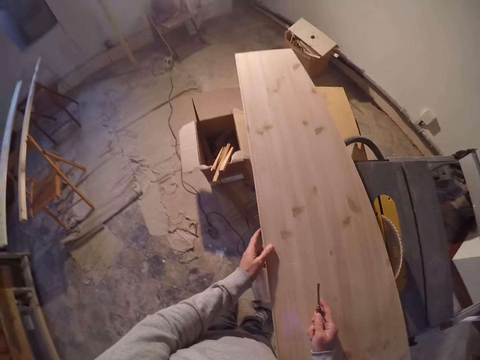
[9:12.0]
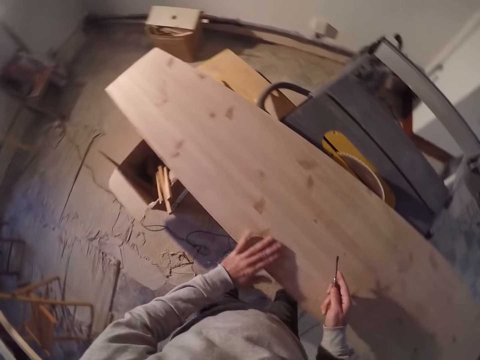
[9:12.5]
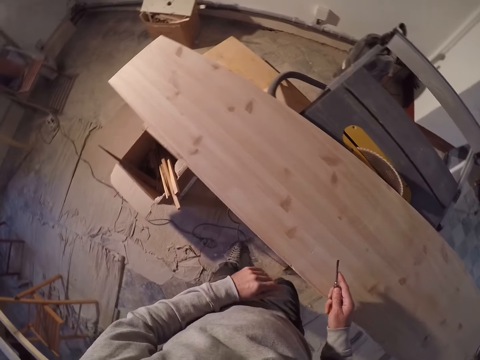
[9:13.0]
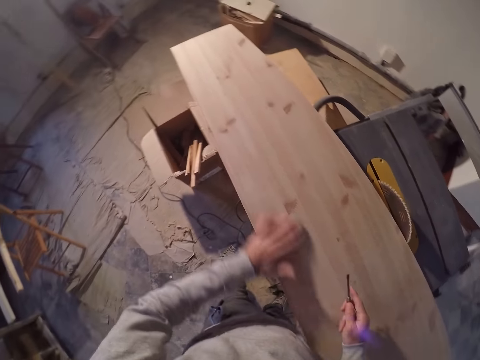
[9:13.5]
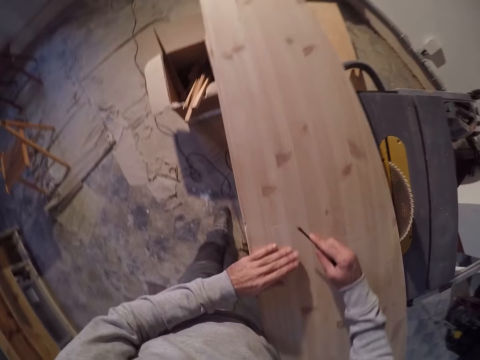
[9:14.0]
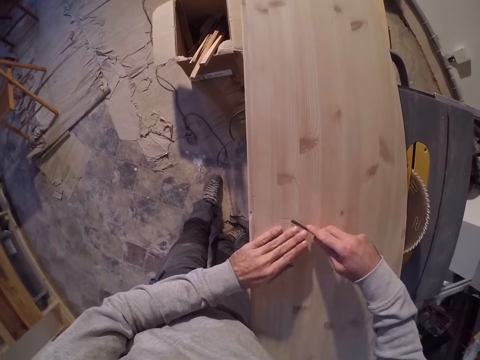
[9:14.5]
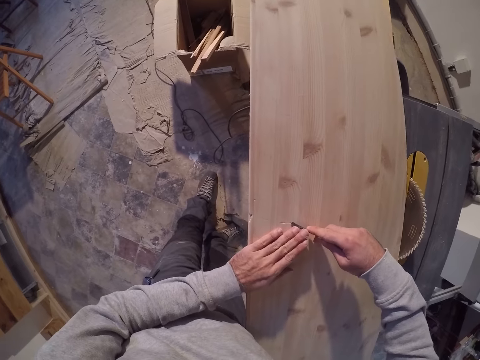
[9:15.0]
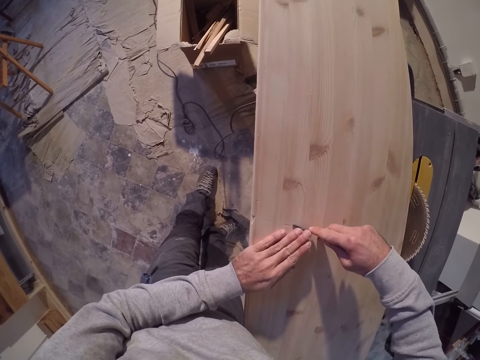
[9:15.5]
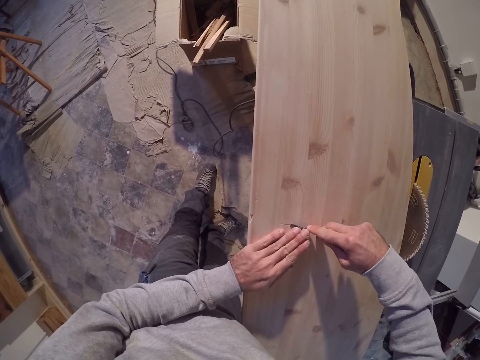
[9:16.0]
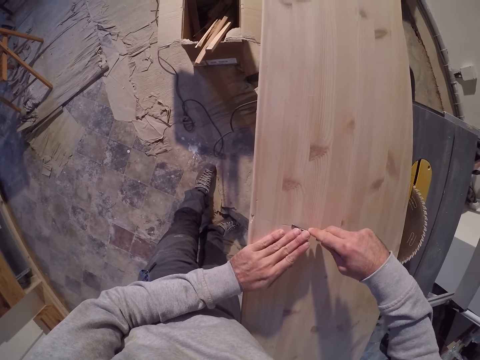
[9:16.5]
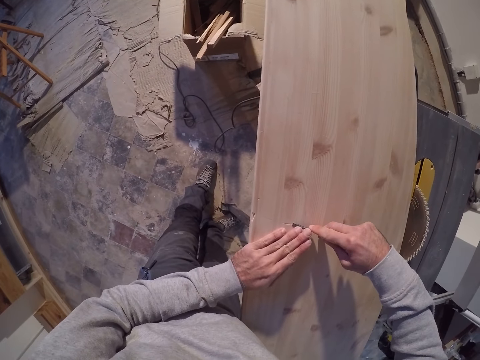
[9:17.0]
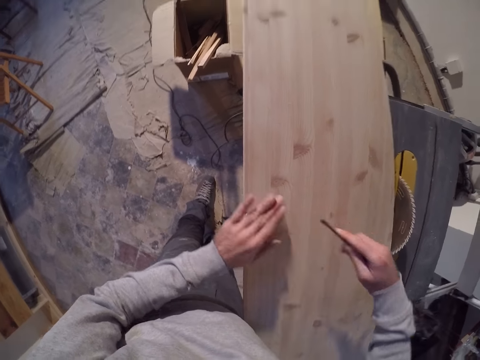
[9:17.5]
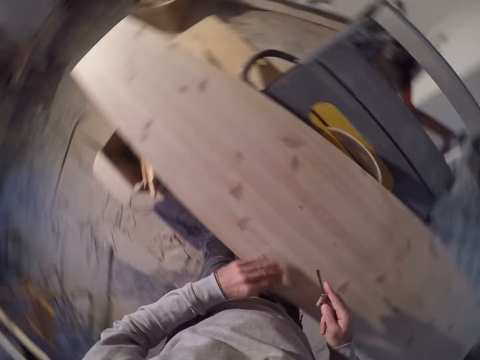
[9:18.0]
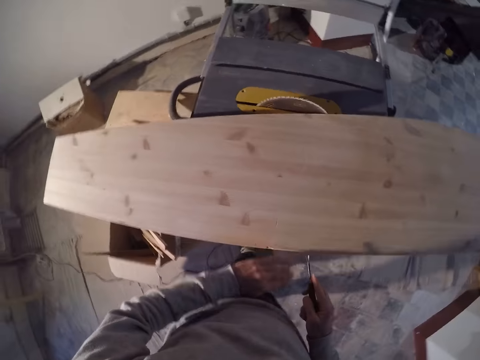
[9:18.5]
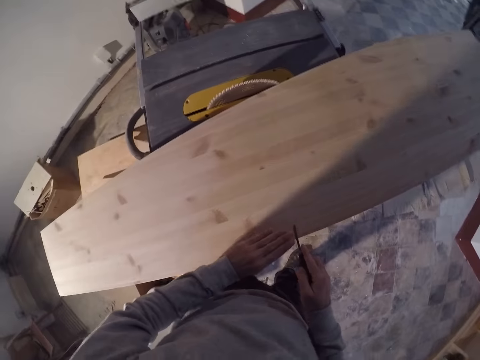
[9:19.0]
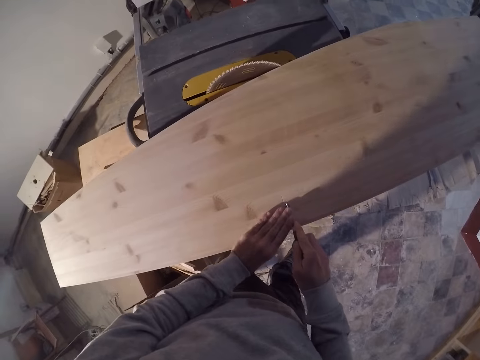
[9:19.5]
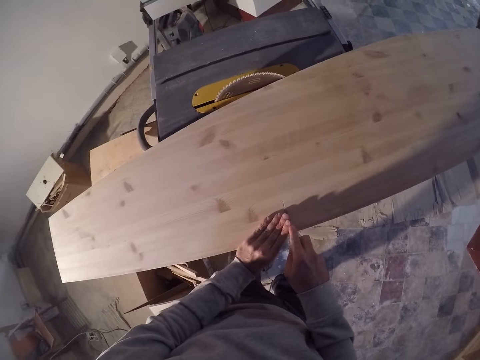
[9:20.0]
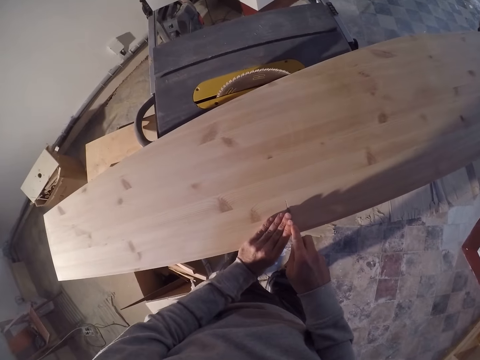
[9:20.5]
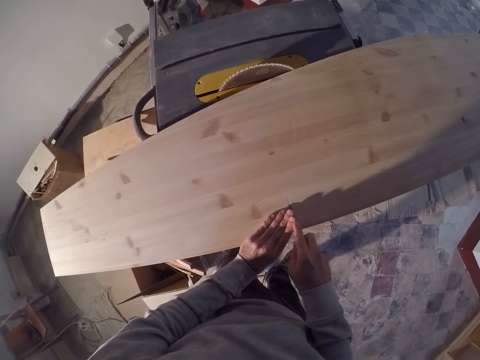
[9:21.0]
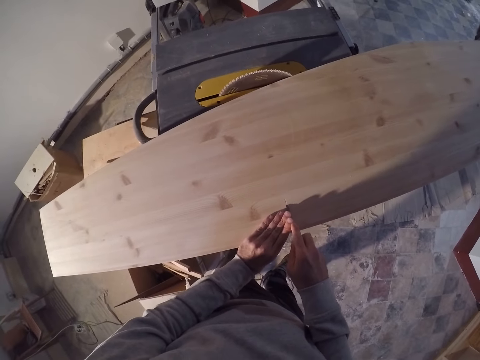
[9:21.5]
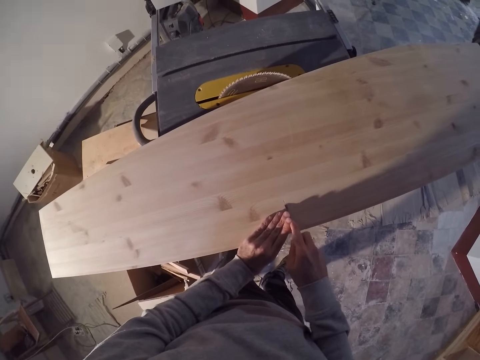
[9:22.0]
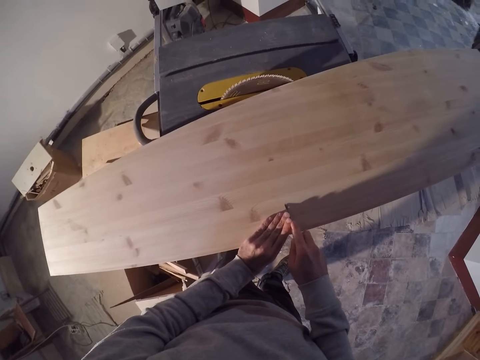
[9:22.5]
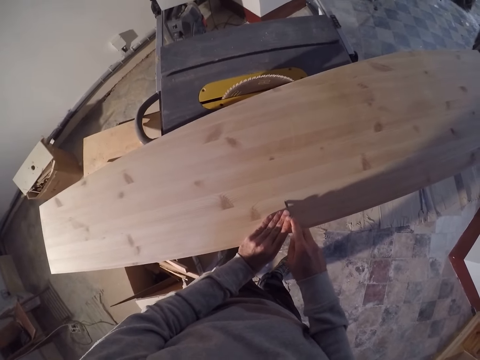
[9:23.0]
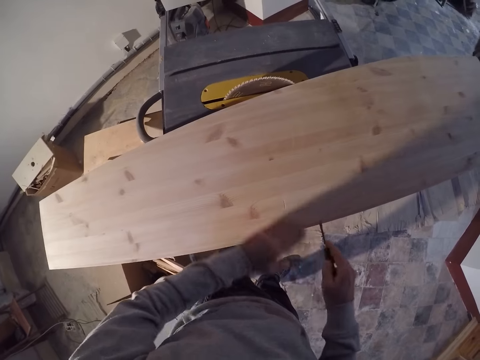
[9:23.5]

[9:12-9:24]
The camera wearer touches the plank on the table saw with his left hand. He dusts the plank with his left hand. He places his left hand on the plank. He marks the plank with the scriber in his right hand. He makes a mark on the log of wood.

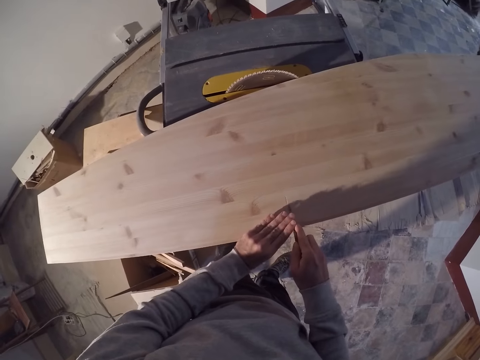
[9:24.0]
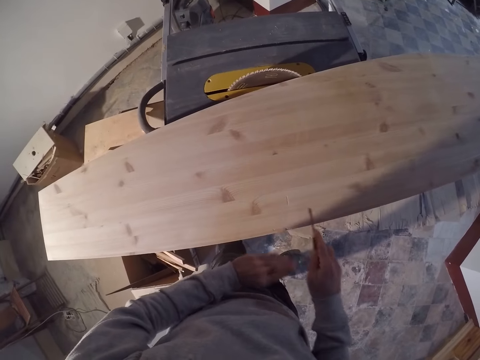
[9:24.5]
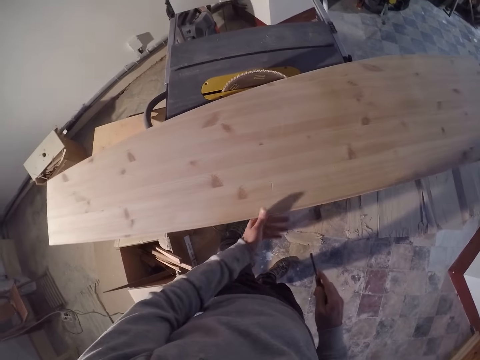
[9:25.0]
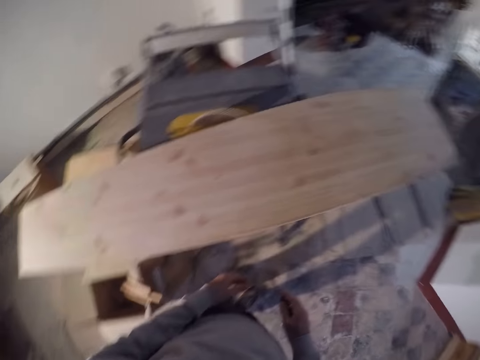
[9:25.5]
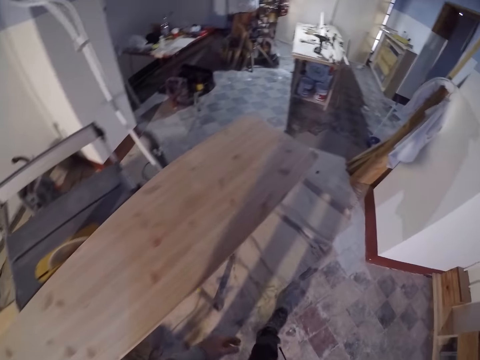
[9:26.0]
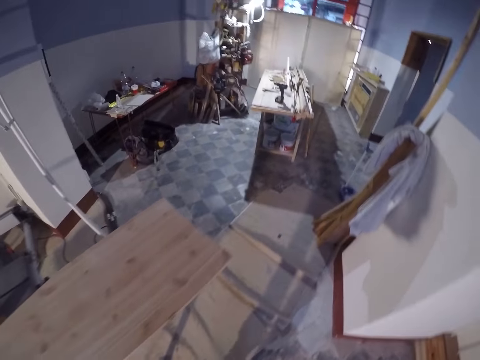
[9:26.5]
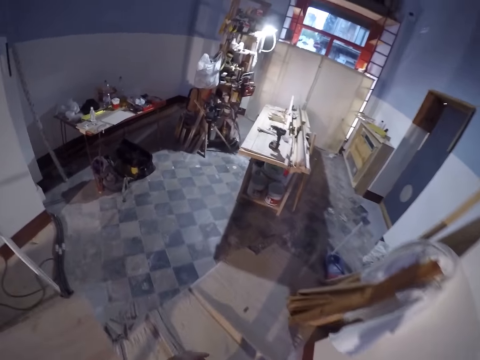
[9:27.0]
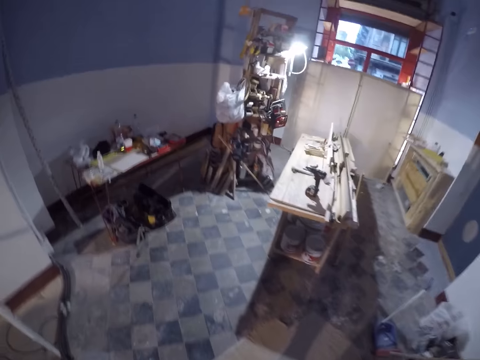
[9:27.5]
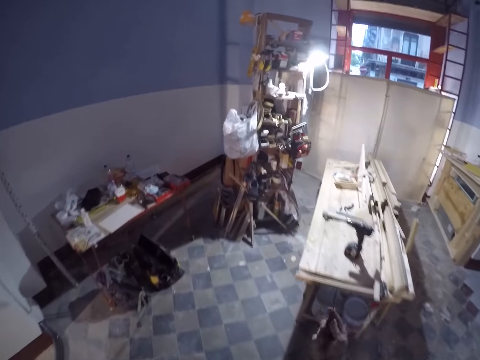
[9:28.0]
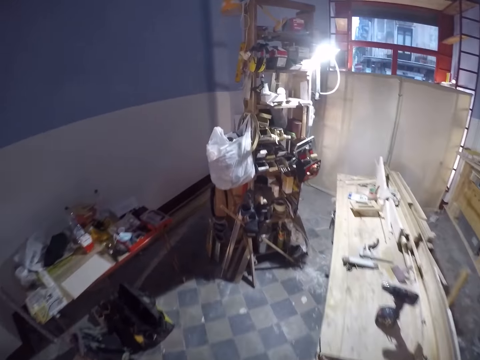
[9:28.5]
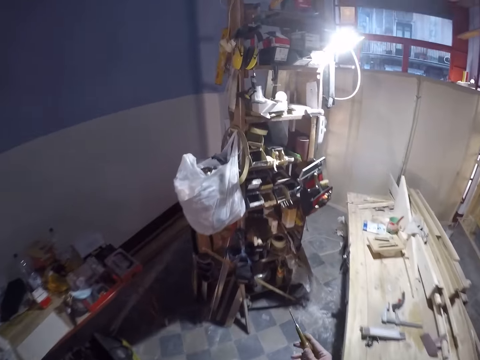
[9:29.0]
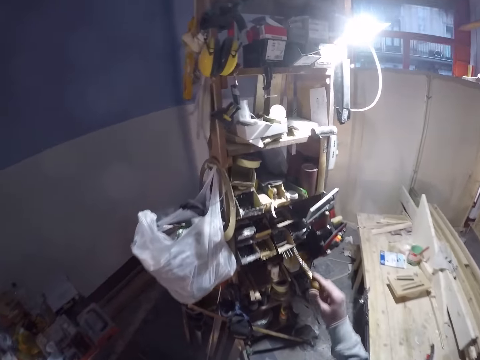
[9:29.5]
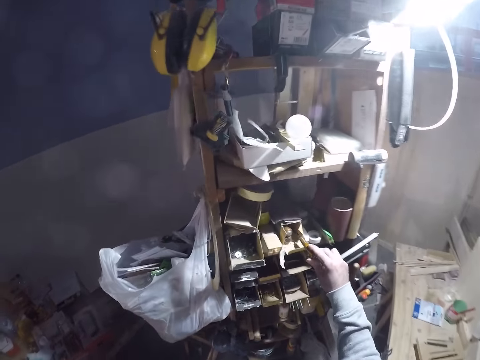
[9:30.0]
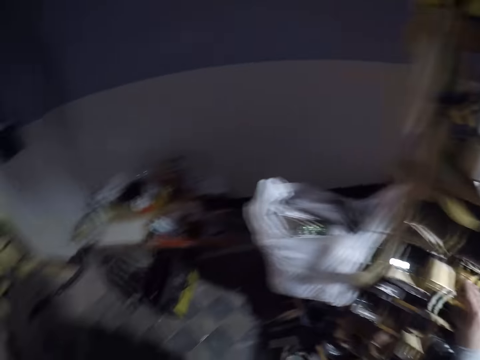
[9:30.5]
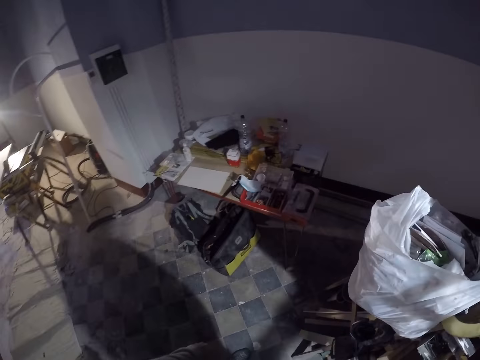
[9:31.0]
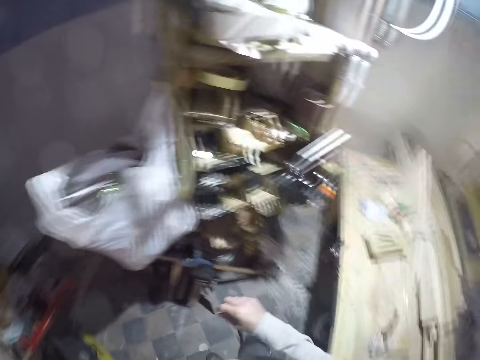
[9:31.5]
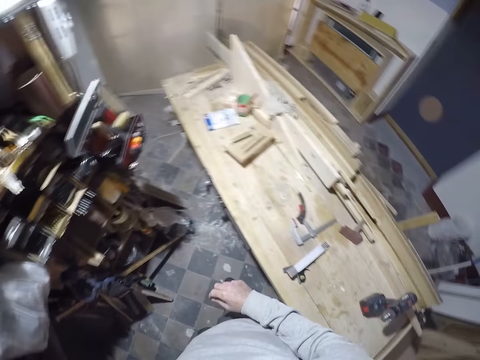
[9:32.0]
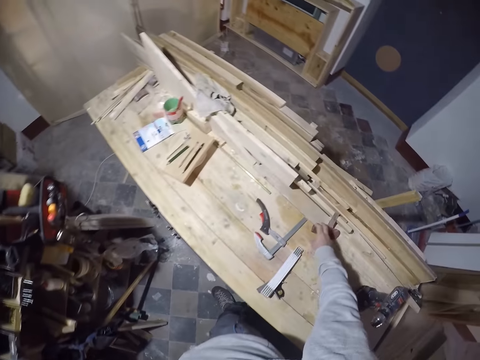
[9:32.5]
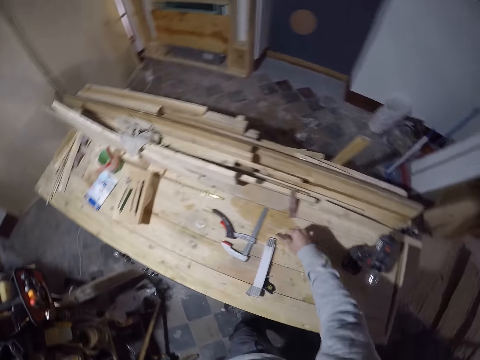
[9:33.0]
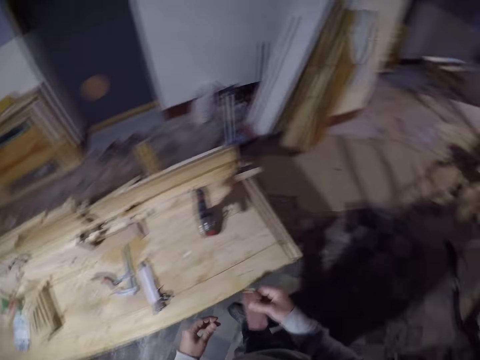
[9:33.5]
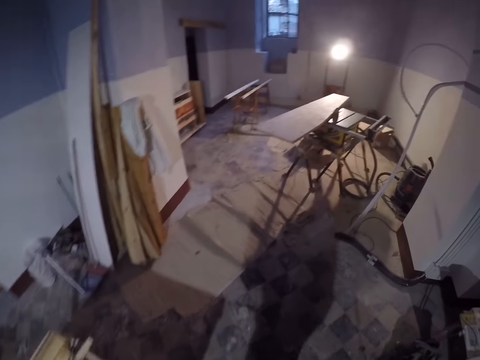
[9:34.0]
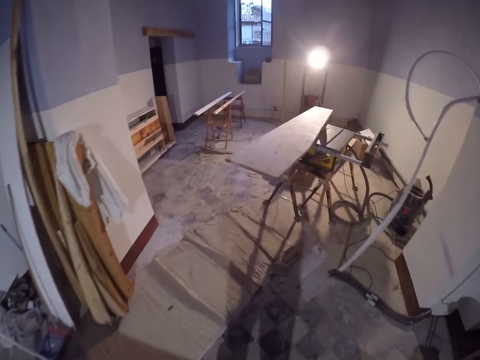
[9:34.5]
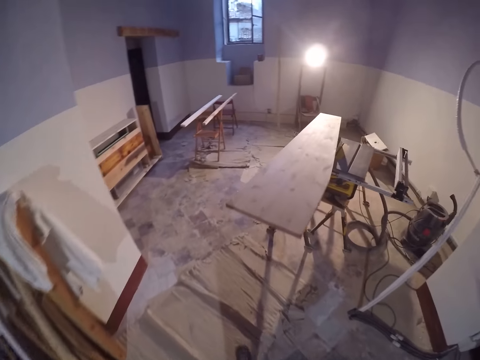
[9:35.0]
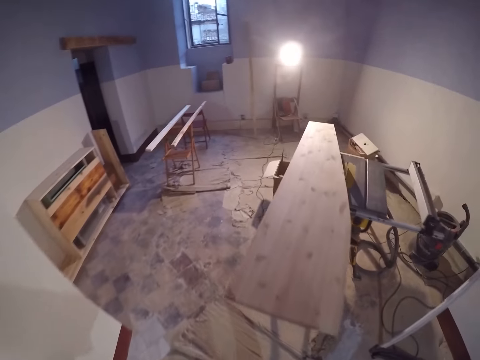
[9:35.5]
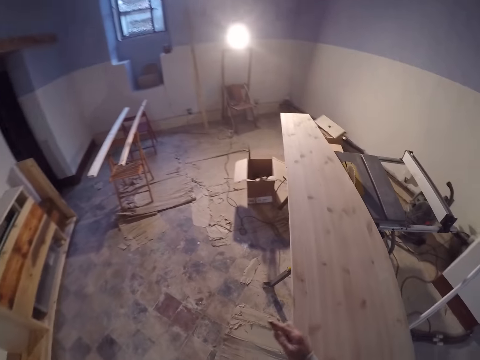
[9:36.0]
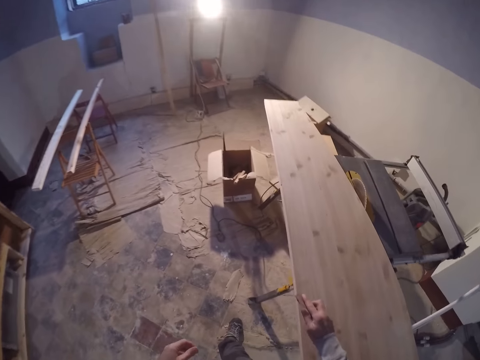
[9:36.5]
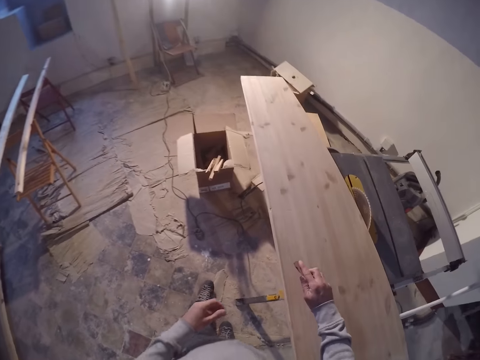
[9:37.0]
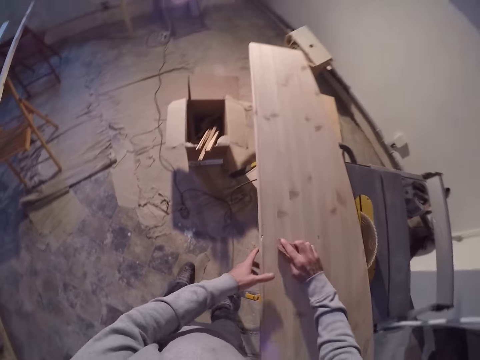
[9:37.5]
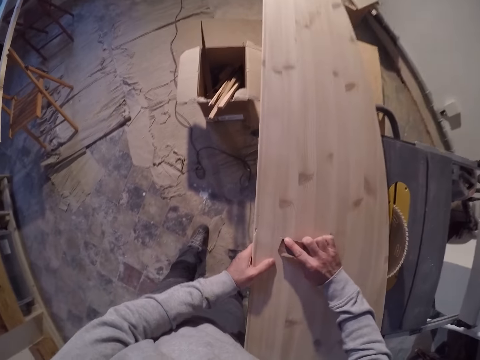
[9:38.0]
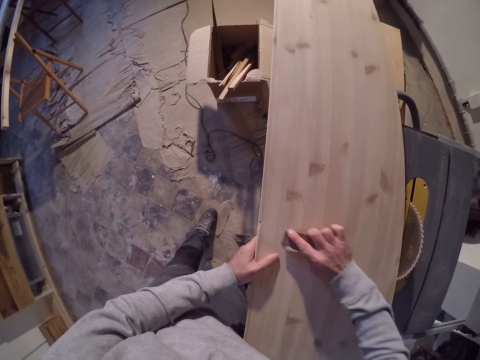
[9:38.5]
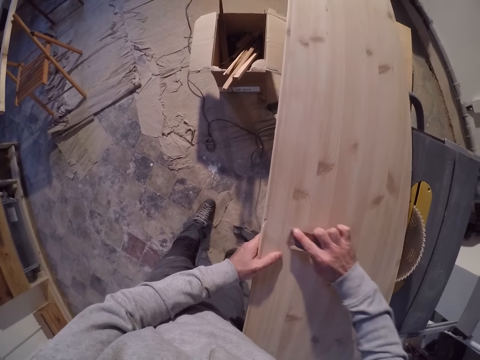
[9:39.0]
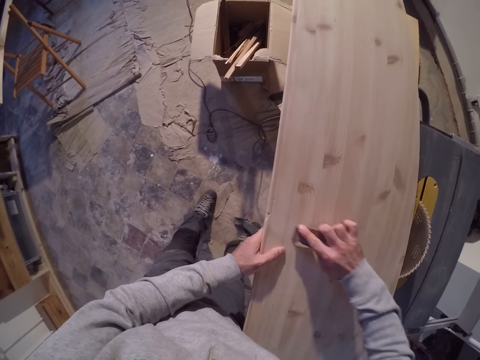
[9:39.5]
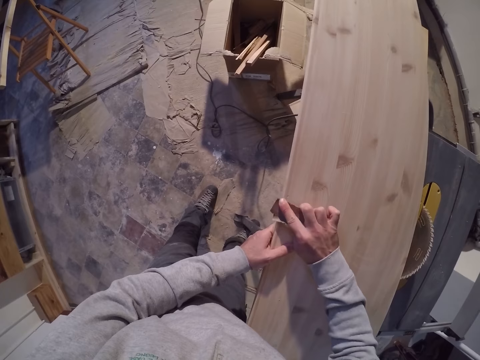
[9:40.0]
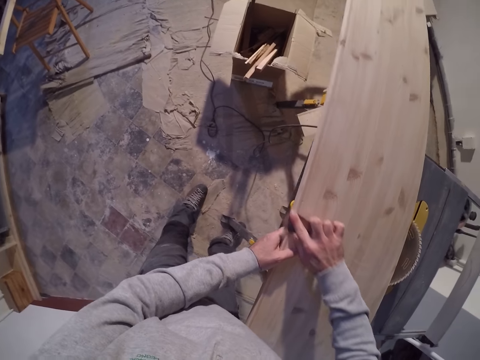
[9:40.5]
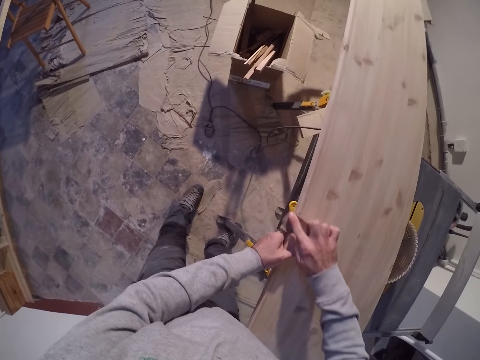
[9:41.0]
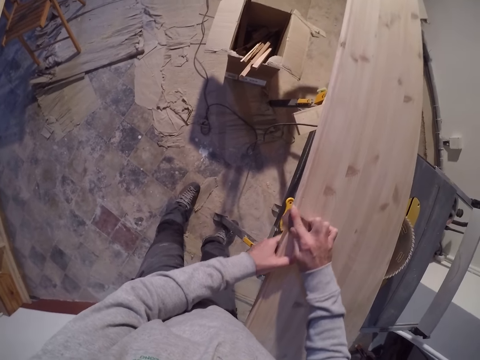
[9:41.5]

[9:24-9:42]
The camera wearer walks. He keeps the flat file or marker in his right hand in the box of tools in the shelf. He walks. He picks up a sandpaper from a work bench with his right hand. He walks. He smoothens the plywood on the table saw with the sandpaper with his right hand.
